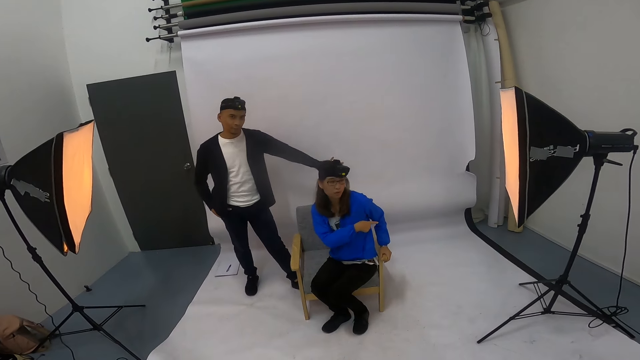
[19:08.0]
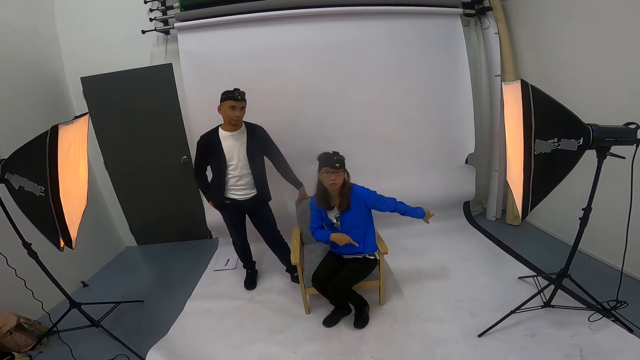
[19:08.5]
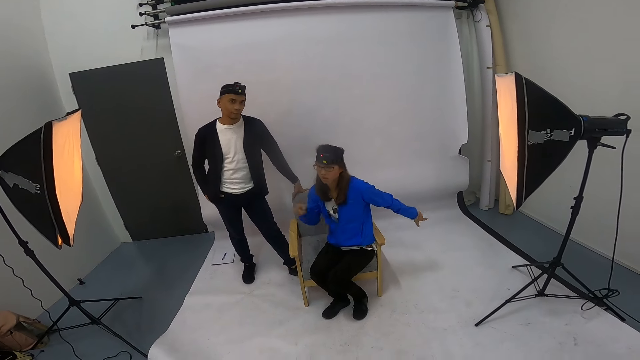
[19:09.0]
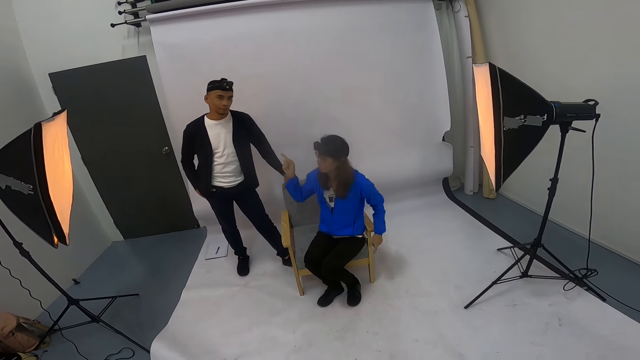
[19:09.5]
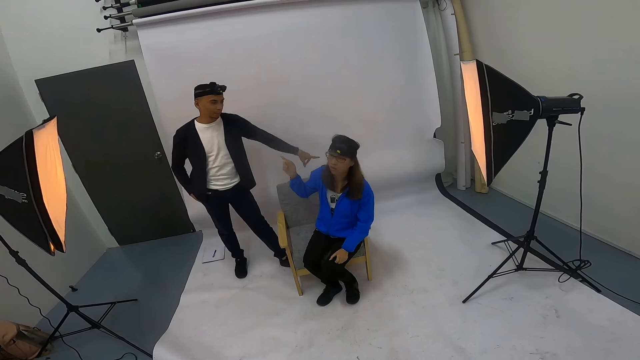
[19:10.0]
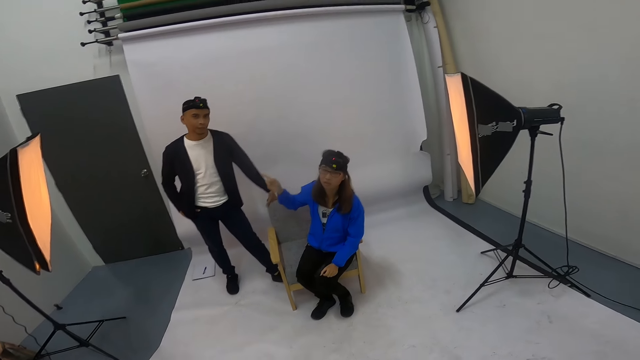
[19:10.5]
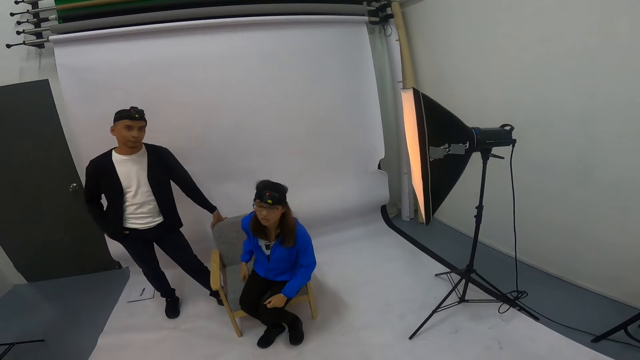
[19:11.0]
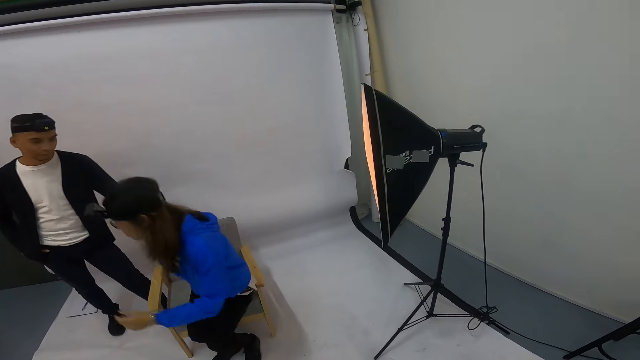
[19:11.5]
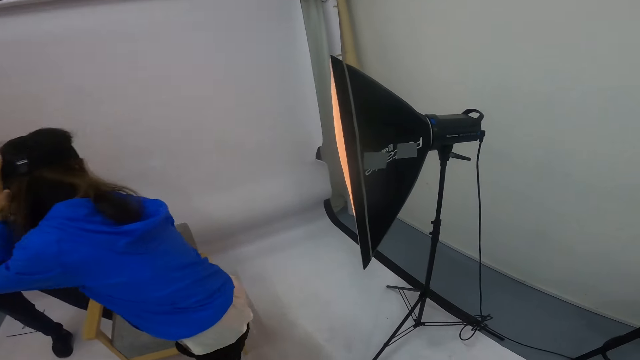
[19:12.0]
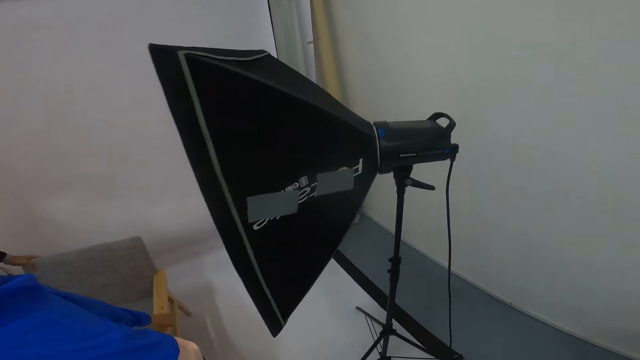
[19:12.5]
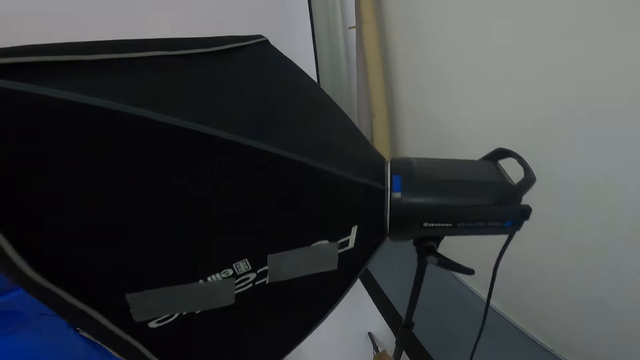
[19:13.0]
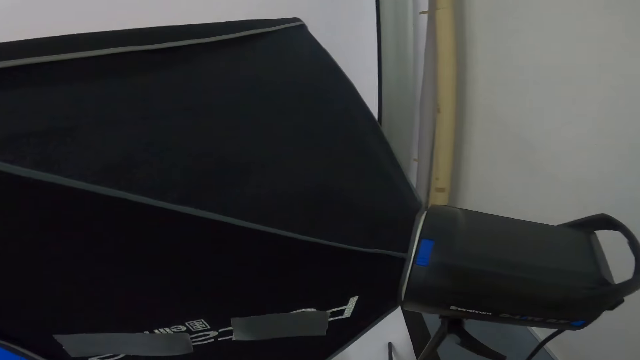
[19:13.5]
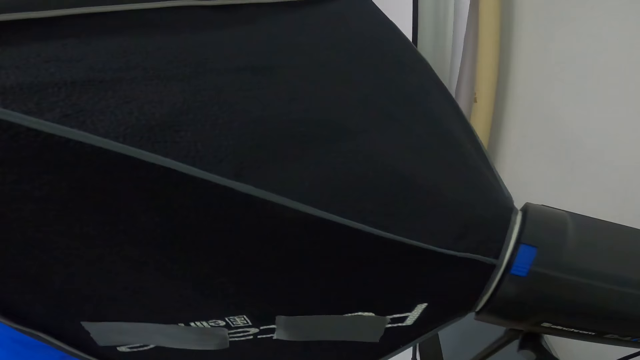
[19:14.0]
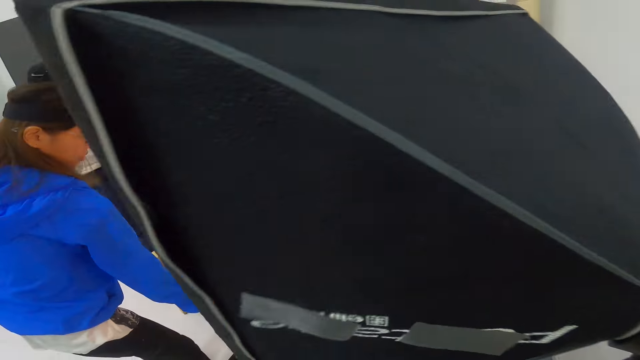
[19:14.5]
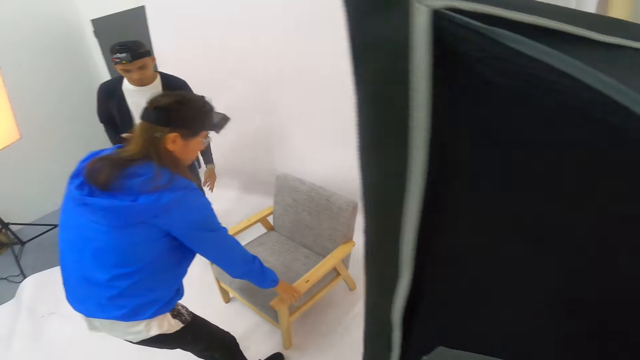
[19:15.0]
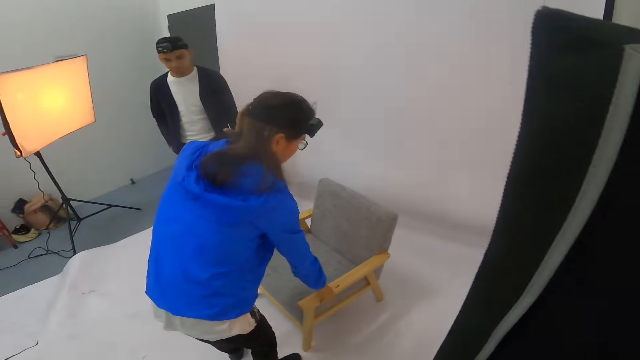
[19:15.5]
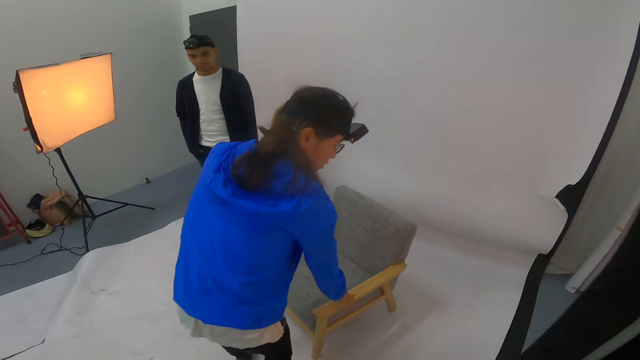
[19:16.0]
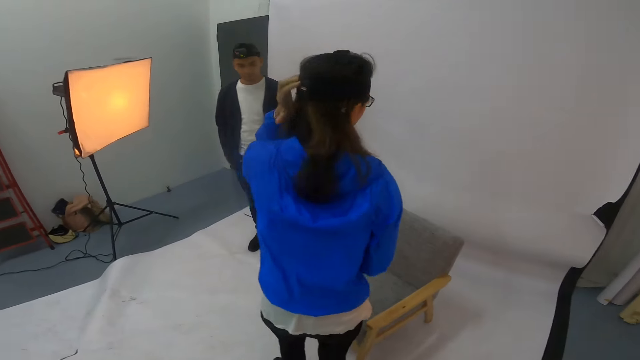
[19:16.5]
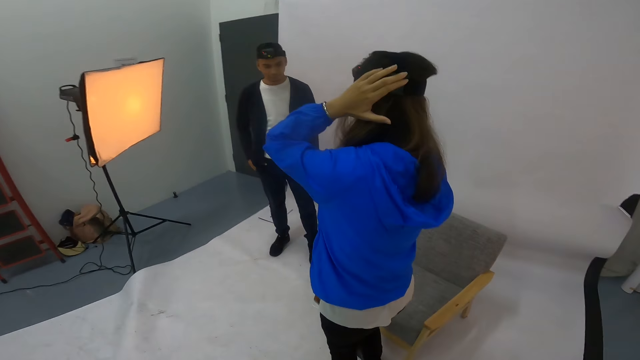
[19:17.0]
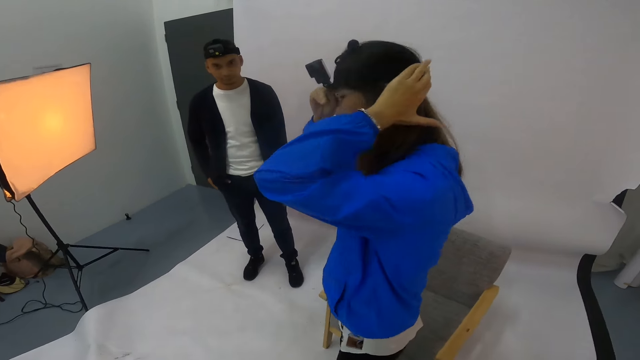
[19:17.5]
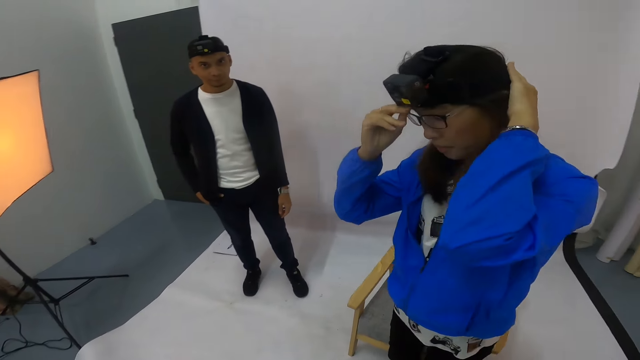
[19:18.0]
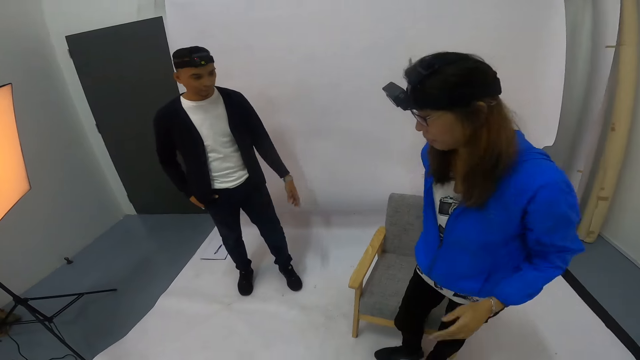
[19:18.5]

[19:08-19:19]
A man places his left hand on the wallpaper. A woman gestures at the camera wearer. The man places his left hand on the chair. The woman points at the man. The man points to the left. The man places his left hand on the chair. The woman stands up from the chair. She pulls the chair from the floor. The camera wearer stares at the lights. The woman holds the chair handle. She stands. She touches her head.

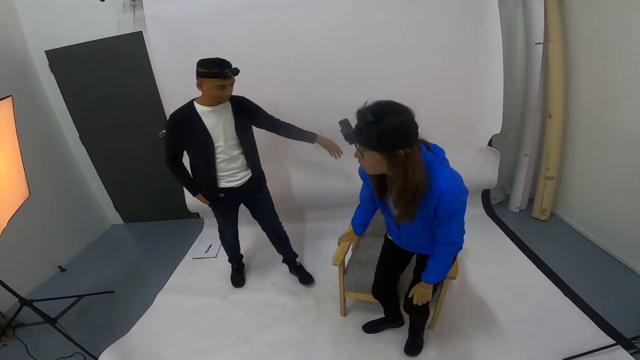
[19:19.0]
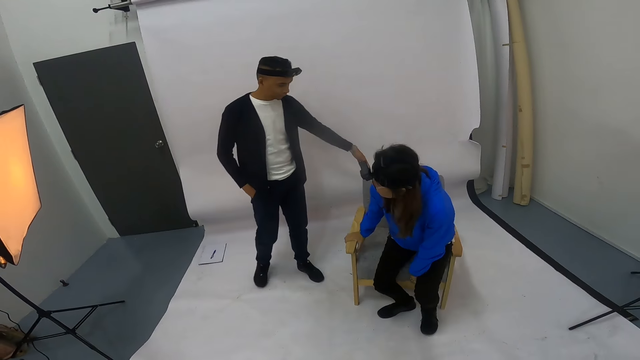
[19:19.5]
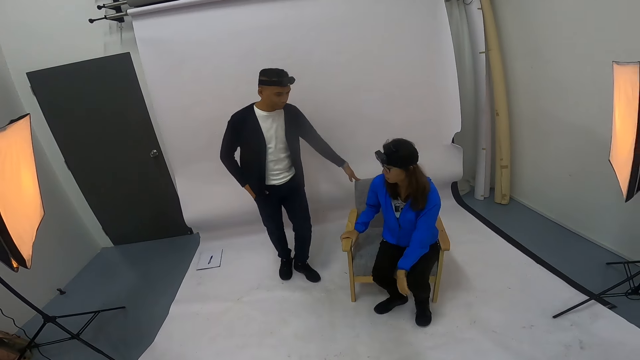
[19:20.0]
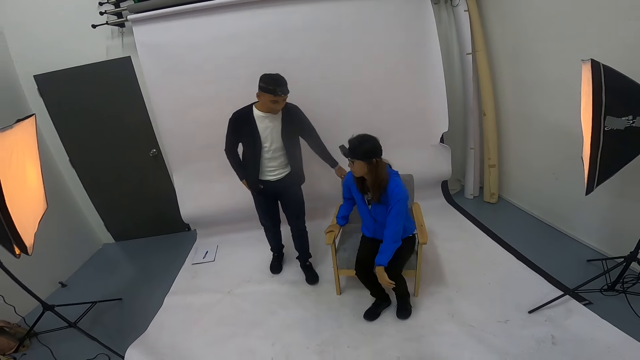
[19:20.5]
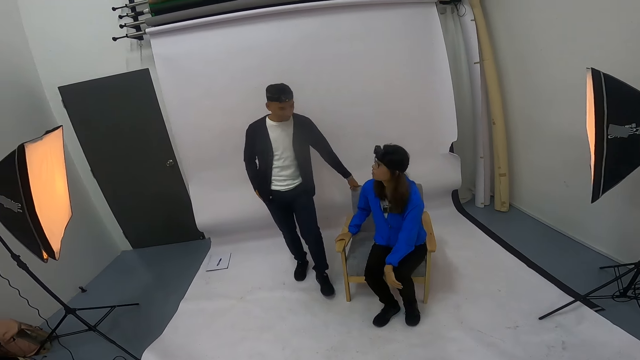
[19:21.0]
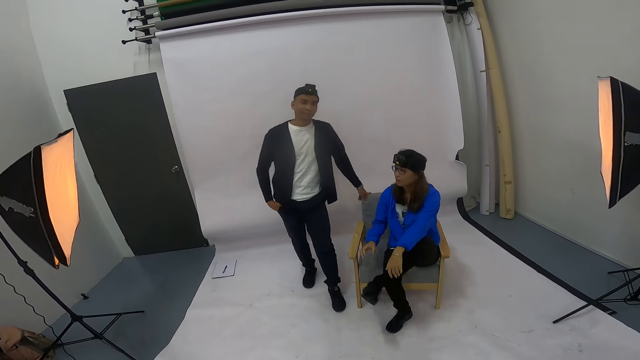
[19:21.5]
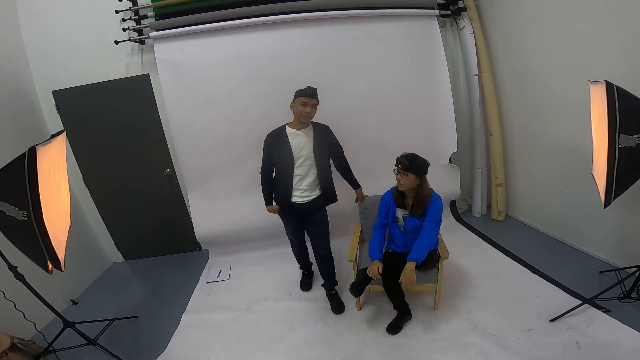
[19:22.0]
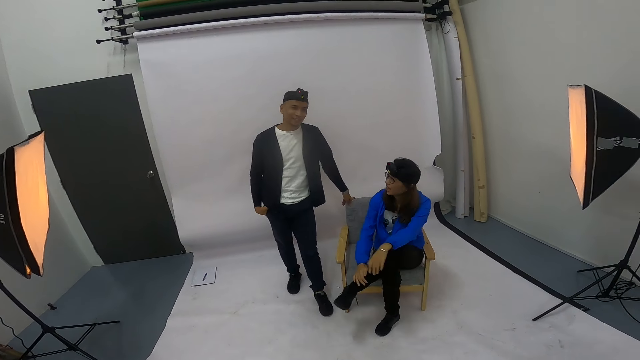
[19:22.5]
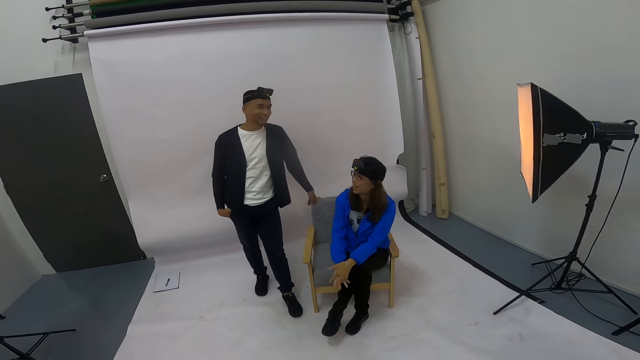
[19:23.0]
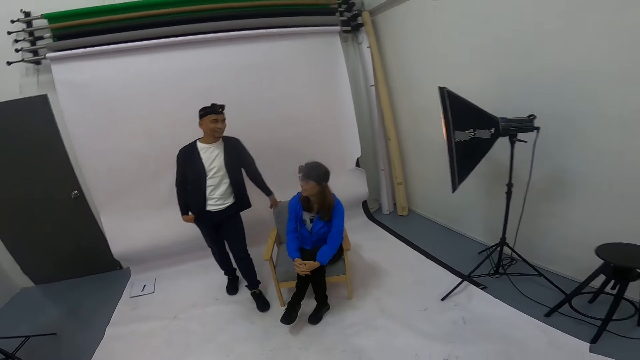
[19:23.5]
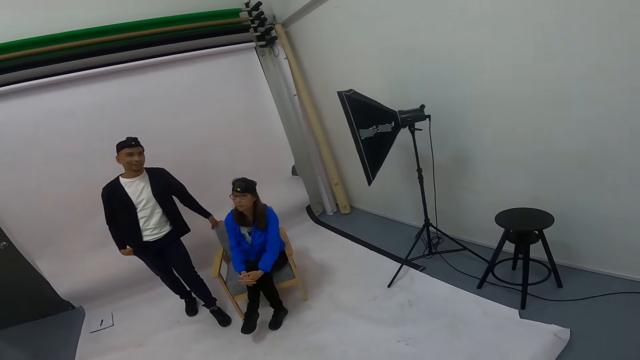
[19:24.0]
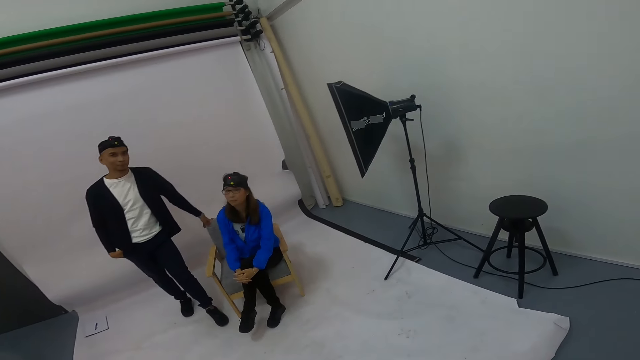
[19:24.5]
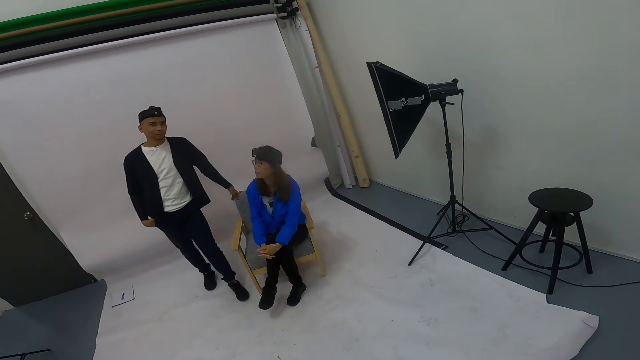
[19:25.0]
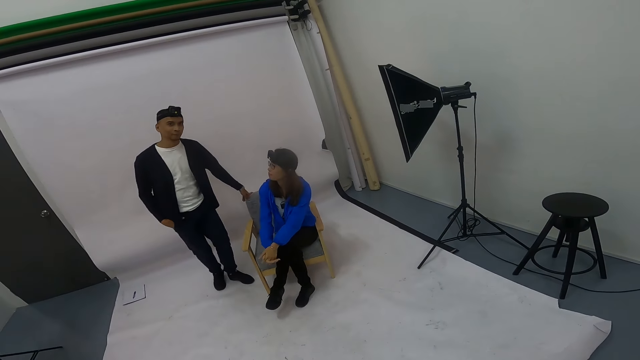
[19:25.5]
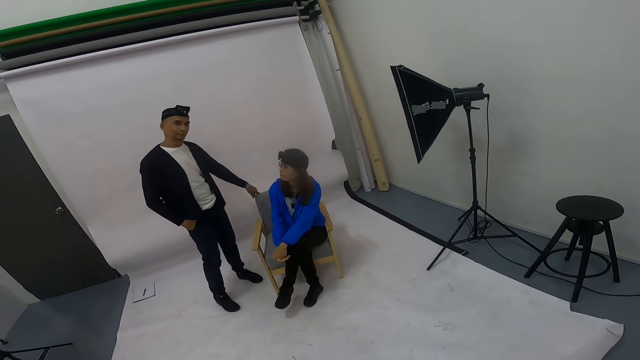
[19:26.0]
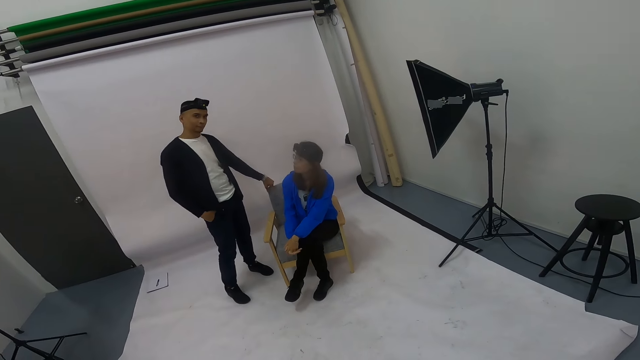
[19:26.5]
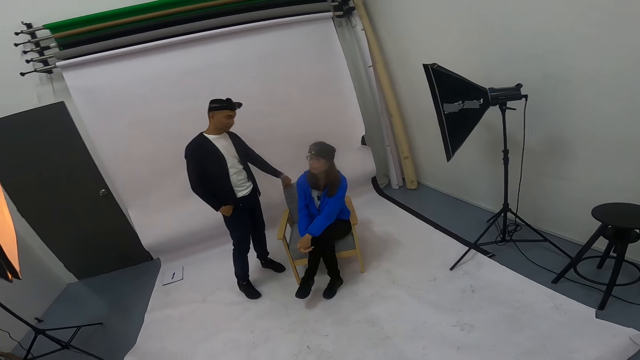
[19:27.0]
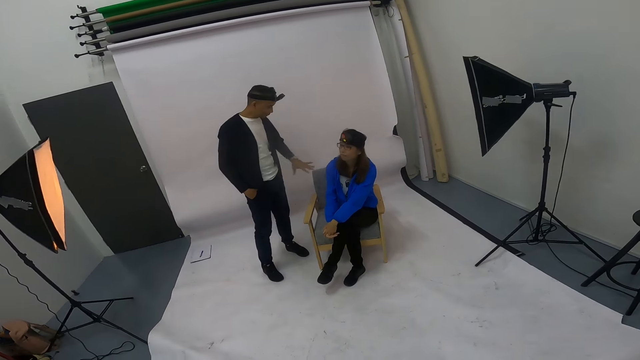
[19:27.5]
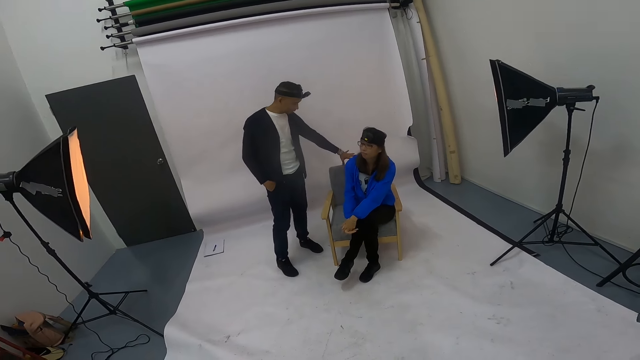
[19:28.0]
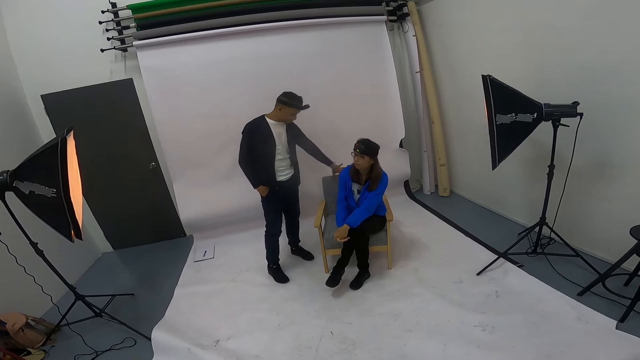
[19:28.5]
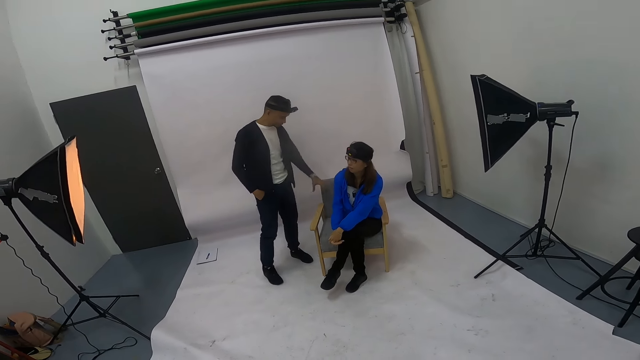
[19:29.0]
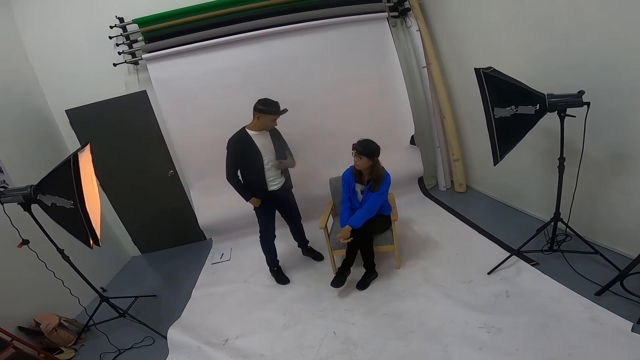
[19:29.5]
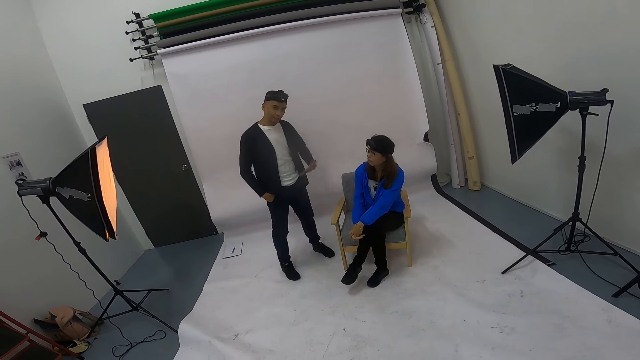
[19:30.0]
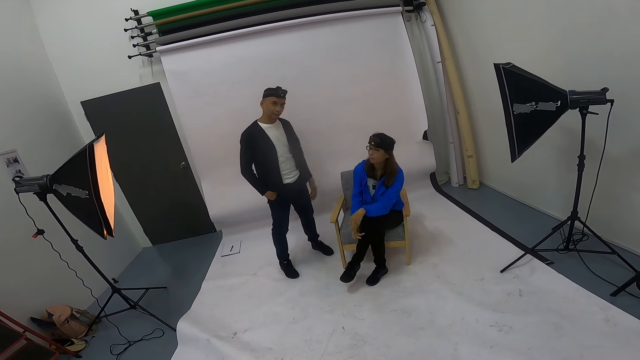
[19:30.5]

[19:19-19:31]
A woman sits down on the chair. A man places his left hand on the chair. The woman places her left leg on the right leg. The man looks at the camera wearer. The woman looks at the camera wearer. The woman looks at the man. The man removes his hand from the chair. The man gestures to the woman.
